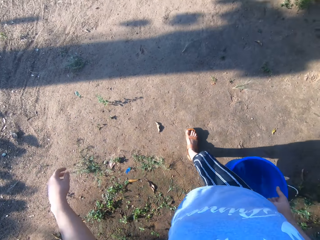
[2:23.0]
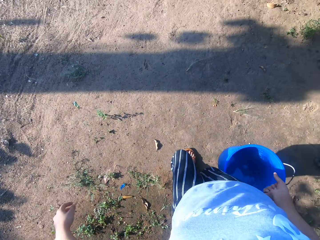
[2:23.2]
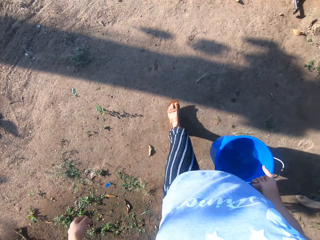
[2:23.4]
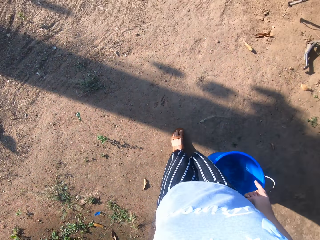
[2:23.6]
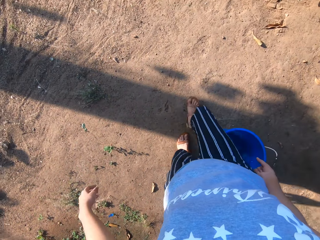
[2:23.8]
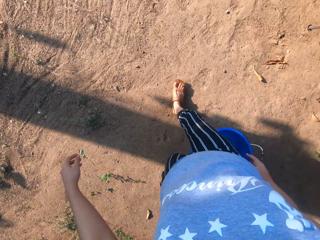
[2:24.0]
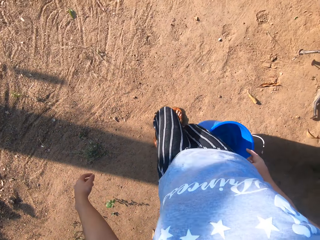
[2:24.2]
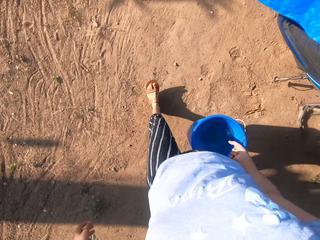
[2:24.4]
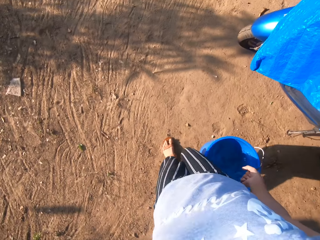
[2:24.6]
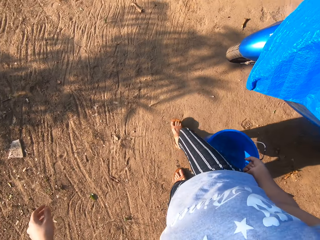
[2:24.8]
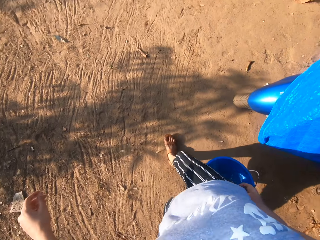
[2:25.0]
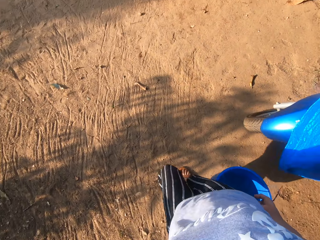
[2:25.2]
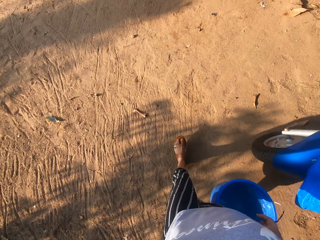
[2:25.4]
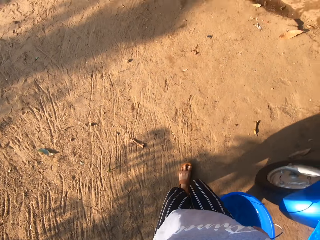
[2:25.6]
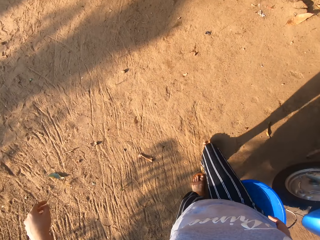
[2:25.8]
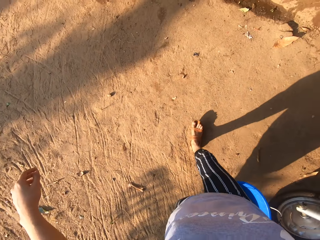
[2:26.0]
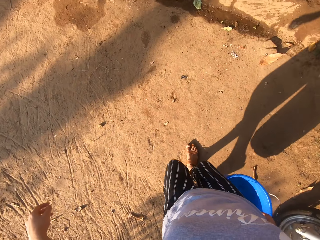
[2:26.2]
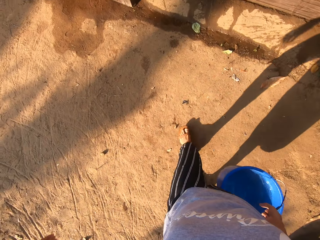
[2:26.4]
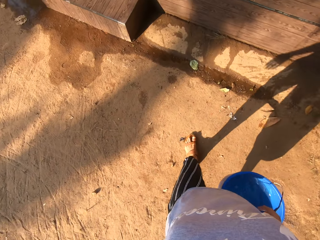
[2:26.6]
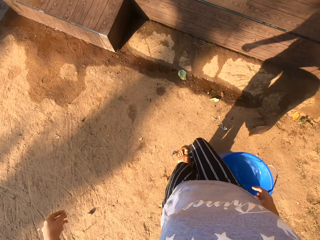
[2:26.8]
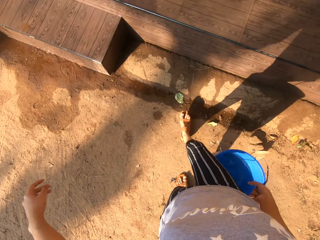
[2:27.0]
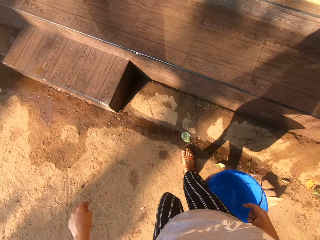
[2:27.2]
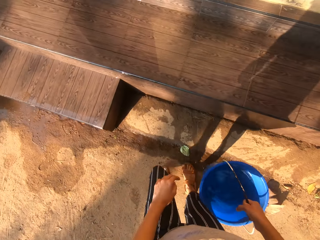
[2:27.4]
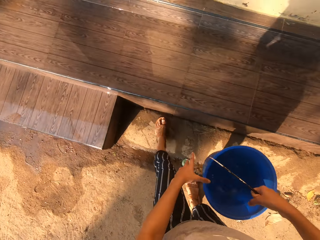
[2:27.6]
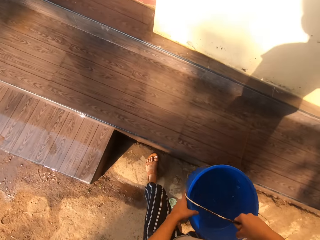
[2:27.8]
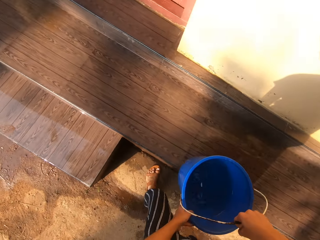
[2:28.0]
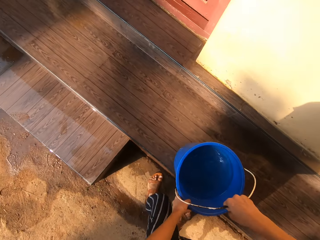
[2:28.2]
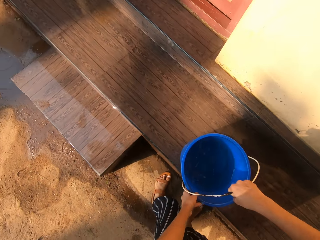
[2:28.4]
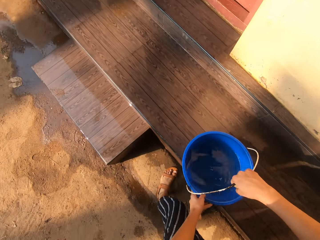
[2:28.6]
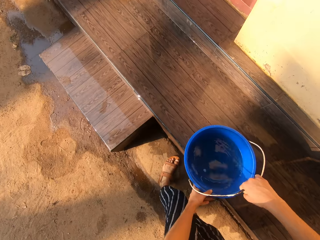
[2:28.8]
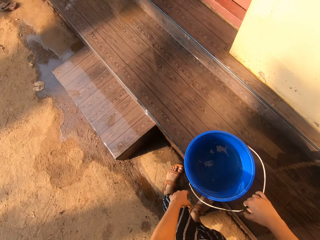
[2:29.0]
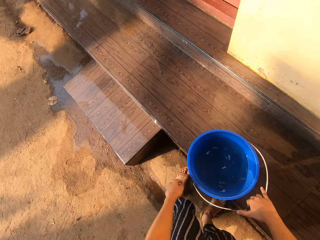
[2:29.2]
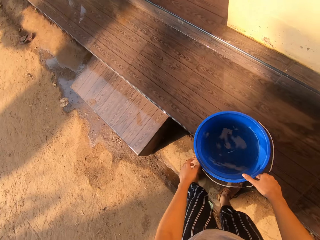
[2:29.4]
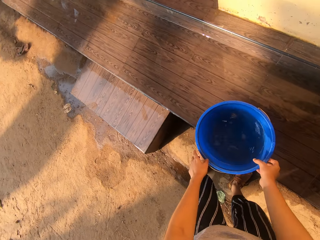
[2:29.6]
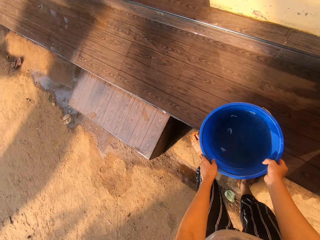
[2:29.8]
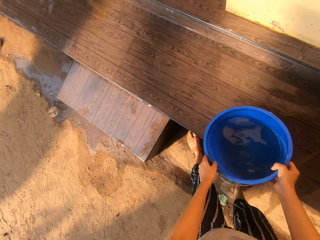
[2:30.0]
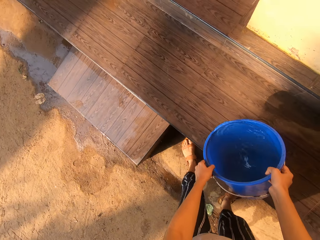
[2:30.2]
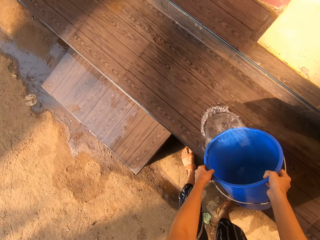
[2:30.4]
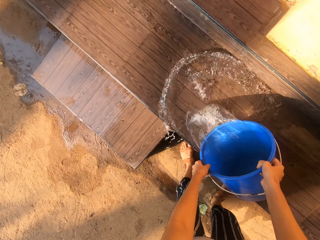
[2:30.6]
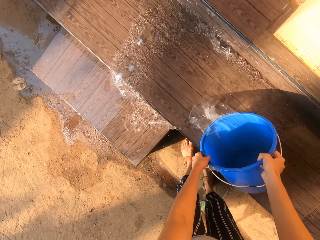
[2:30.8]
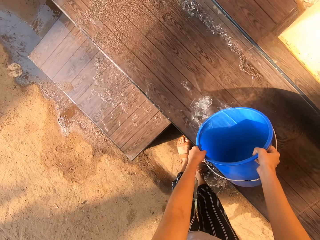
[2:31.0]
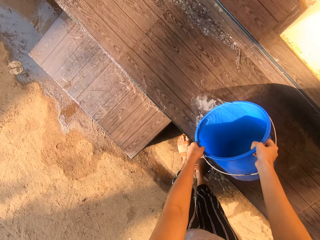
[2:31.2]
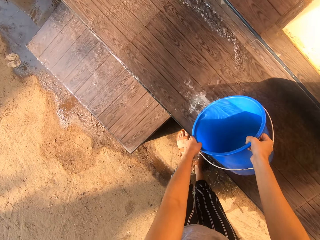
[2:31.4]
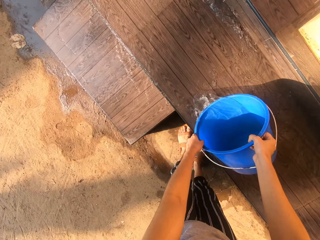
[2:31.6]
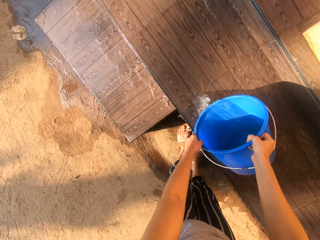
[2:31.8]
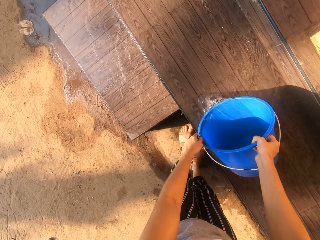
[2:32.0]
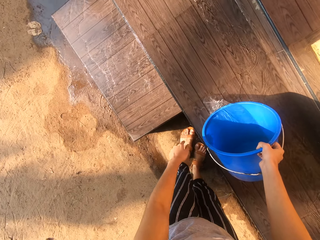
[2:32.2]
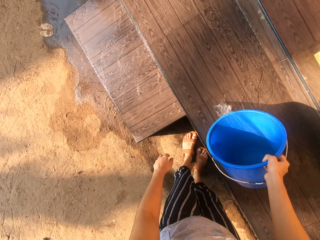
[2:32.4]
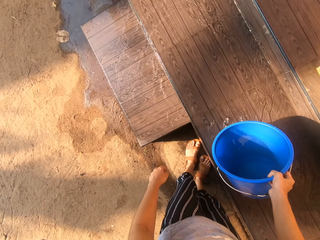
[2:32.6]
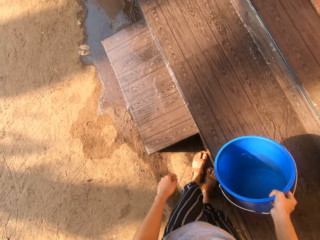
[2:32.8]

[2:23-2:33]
The camera wearer holds the bucket with her left hand. She puts the bucket on the step with both hands and picks up the bucket from the step with both hands. She pours water on the step from the bucket in both hands.

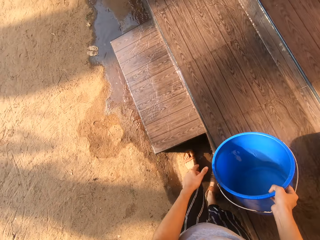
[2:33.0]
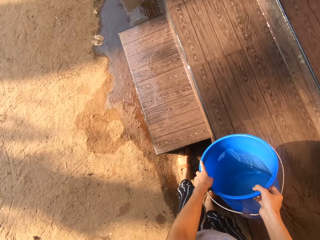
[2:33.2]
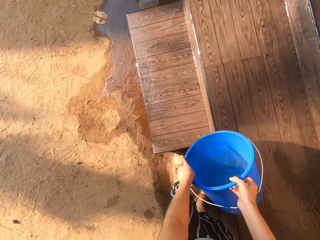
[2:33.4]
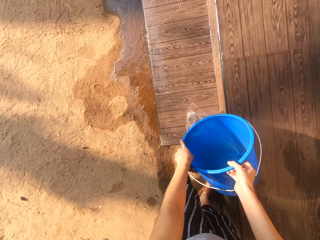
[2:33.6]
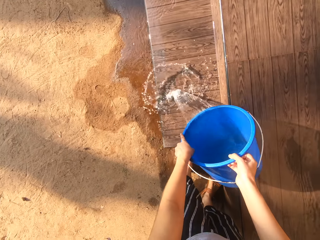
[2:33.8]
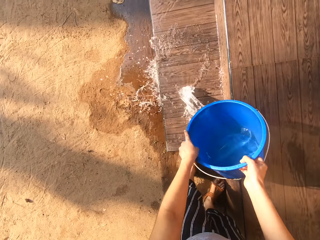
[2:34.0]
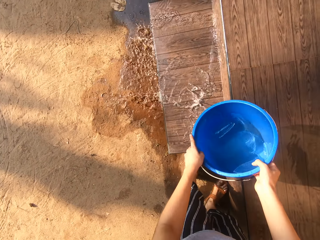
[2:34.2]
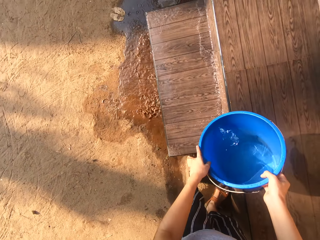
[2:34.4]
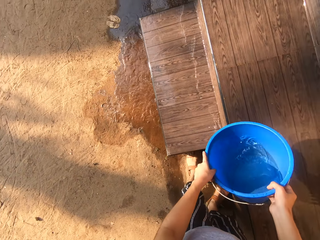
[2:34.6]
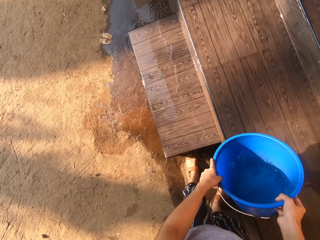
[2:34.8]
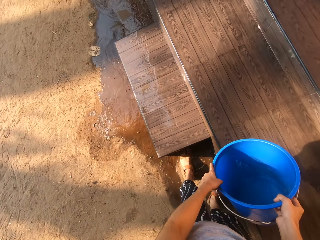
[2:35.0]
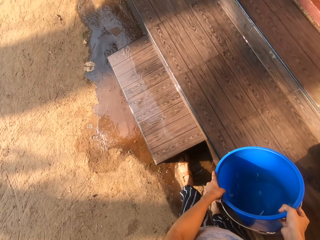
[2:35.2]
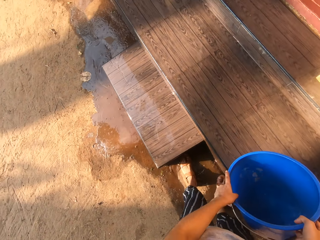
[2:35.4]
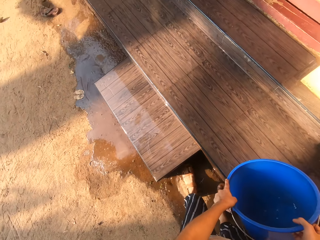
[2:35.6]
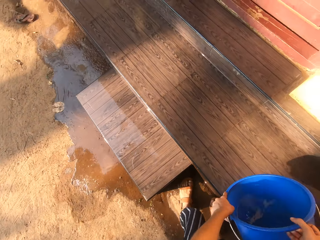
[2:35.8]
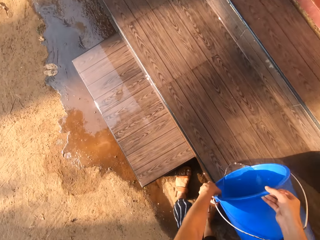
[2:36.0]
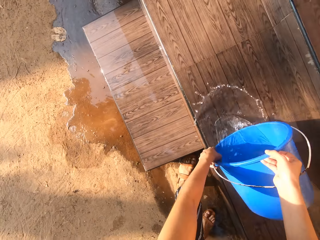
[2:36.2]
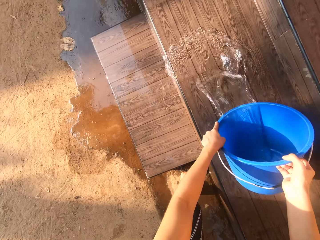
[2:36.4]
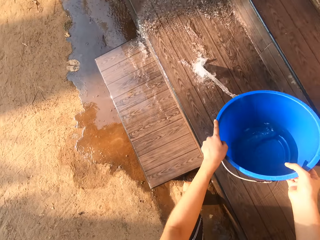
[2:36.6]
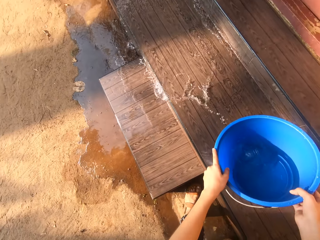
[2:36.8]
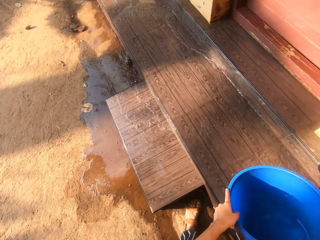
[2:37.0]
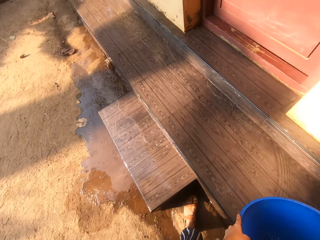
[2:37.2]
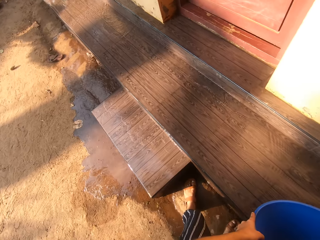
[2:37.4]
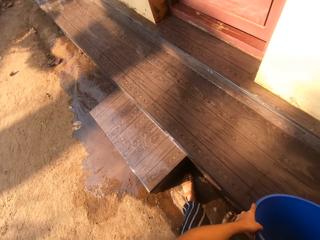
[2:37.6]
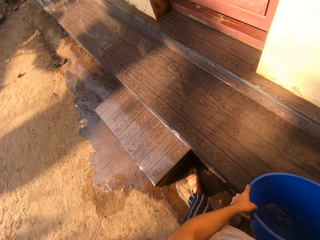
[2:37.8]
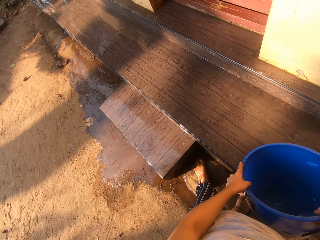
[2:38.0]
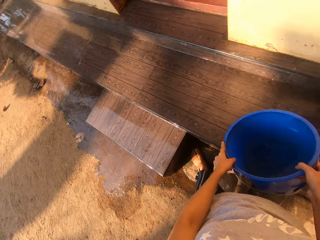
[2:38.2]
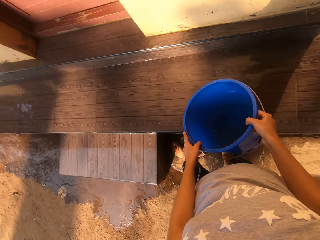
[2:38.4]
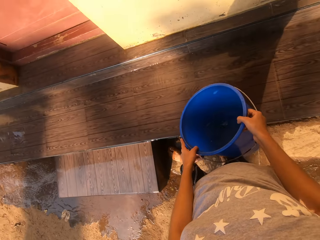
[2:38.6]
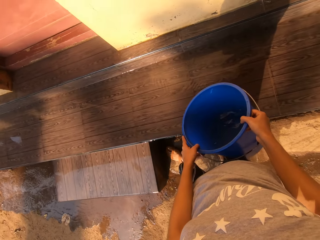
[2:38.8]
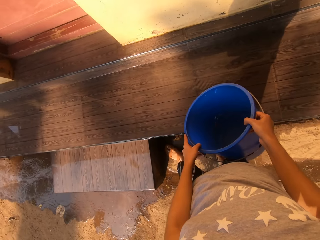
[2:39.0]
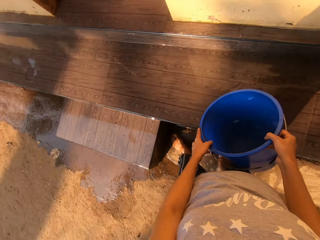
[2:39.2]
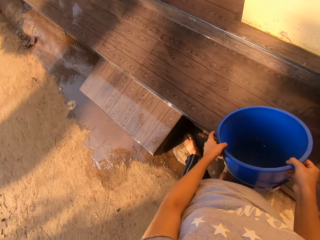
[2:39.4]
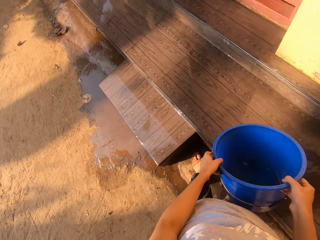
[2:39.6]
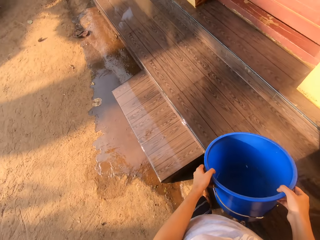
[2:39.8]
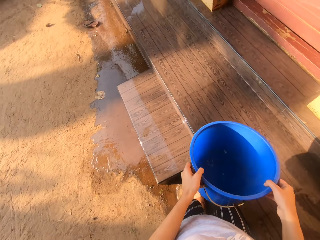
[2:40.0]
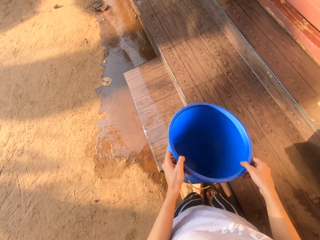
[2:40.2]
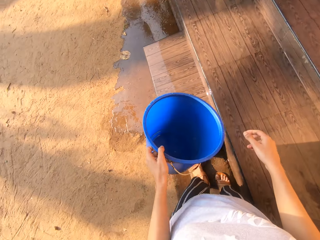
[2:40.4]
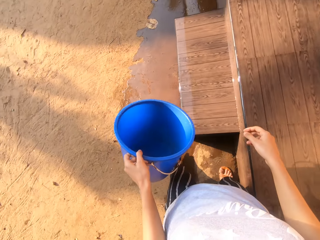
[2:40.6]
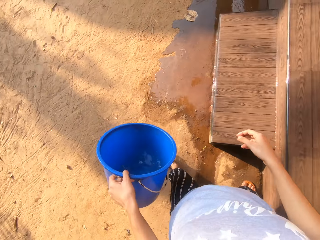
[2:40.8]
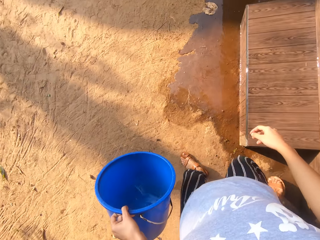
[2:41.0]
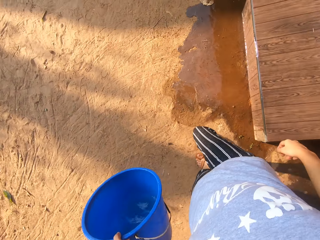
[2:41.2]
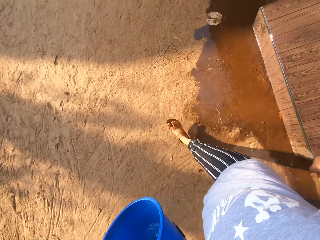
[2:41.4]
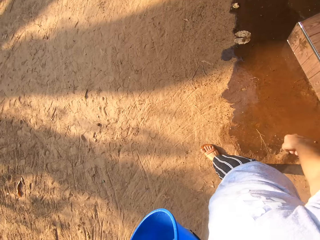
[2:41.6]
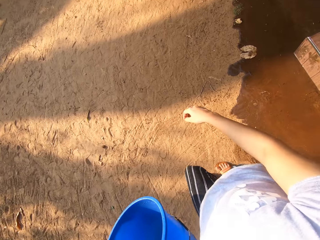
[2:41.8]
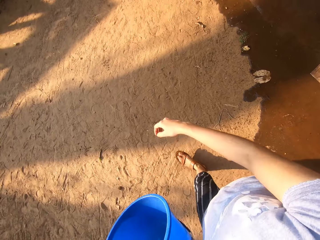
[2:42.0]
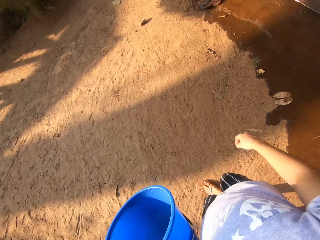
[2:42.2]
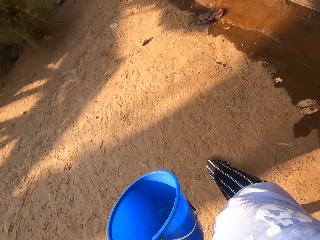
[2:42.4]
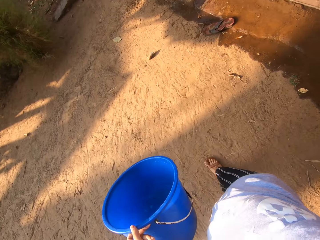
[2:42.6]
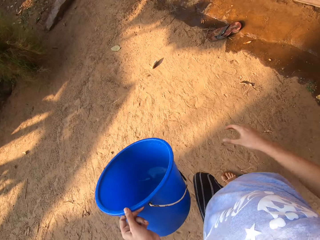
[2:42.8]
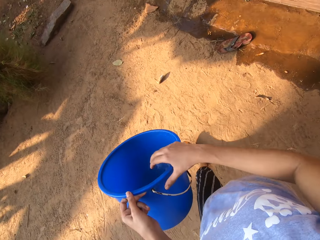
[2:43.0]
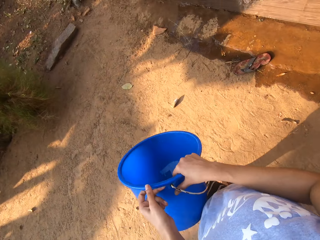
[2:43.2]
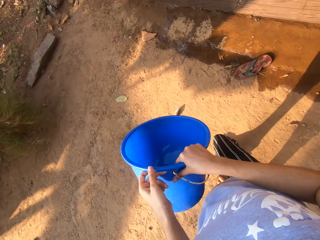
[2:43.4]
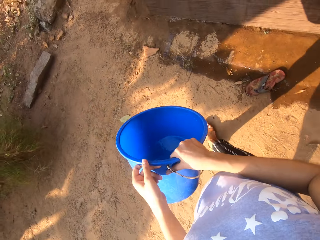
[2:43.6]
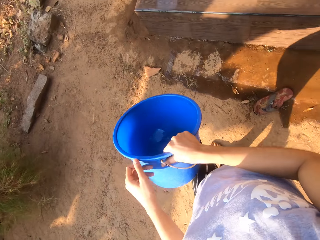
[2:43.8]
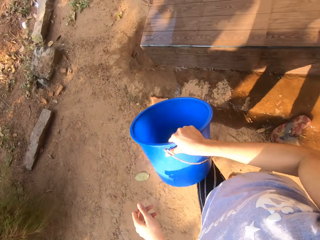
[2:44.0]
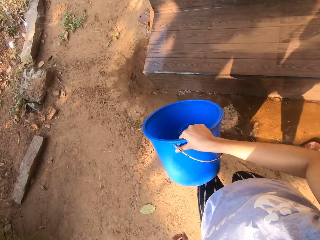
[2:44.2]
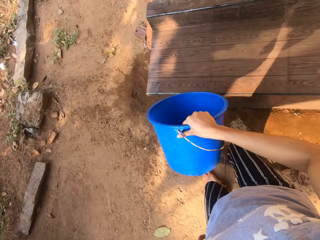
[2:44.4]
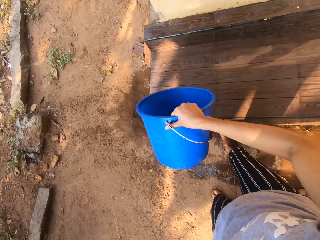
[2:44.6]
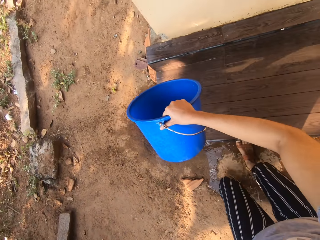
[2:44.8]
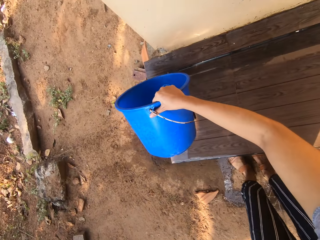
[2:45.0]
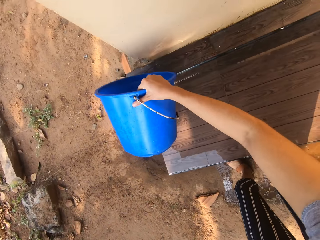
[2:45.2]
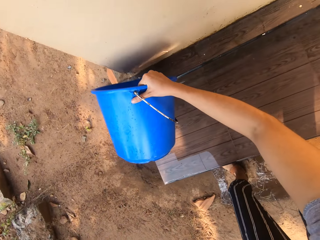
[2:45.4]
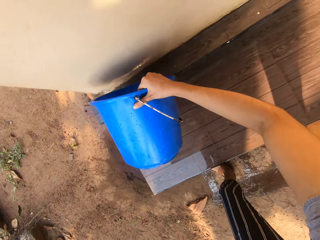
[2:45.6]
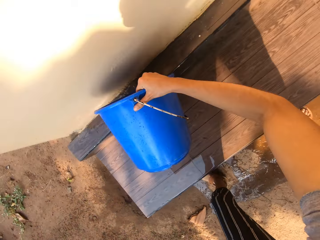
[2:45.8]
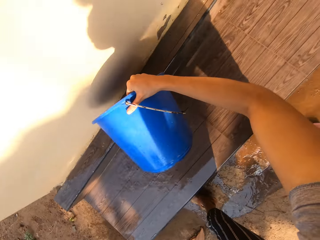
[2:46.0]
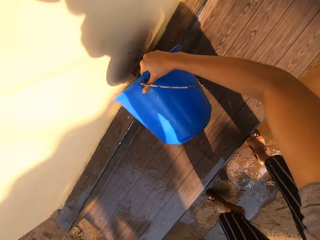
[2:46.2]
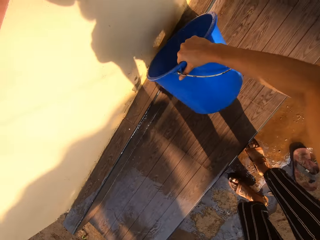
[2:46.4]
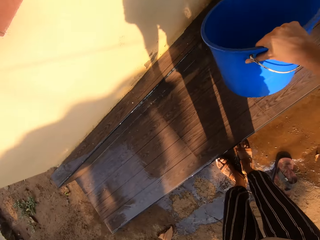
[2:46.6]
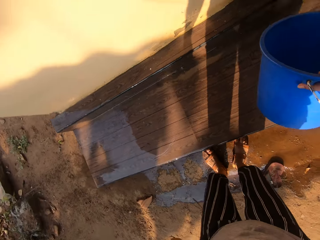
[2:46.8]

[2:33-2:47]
The camera wearer pours water on the step from the bucket in both hands. She holds the bucket with her right hand. She pours water on the step from the bucket in her right hand.
